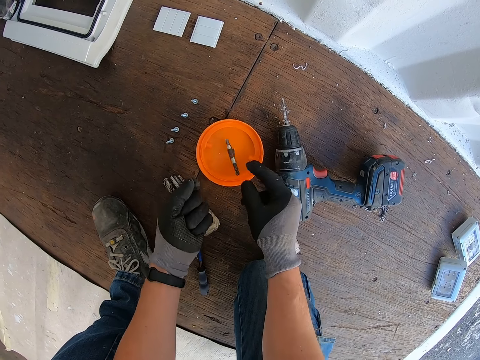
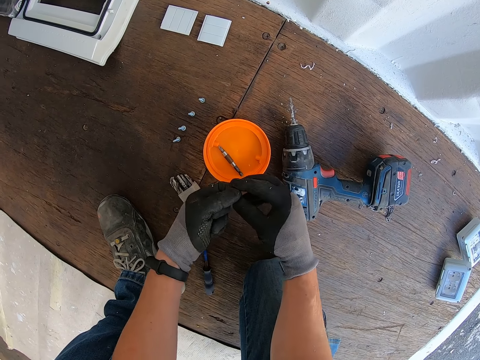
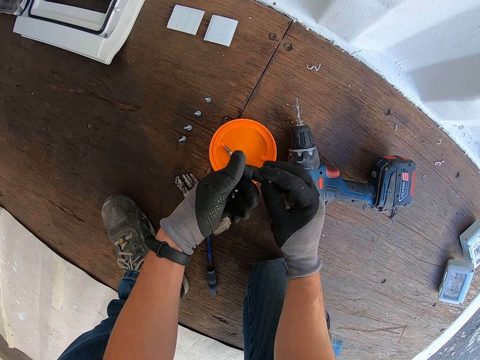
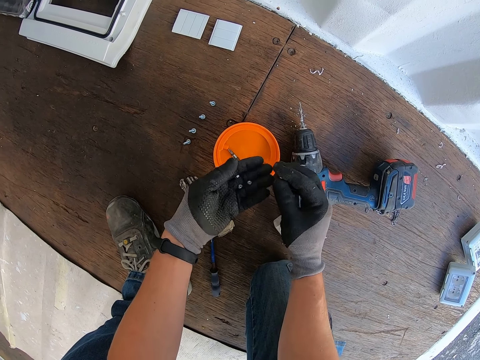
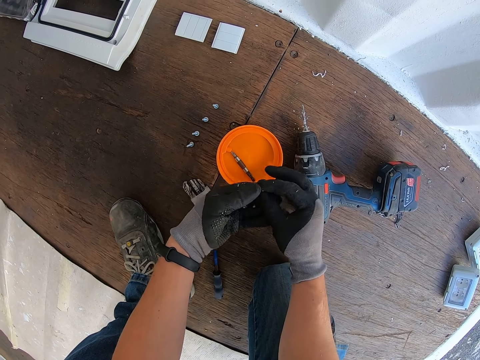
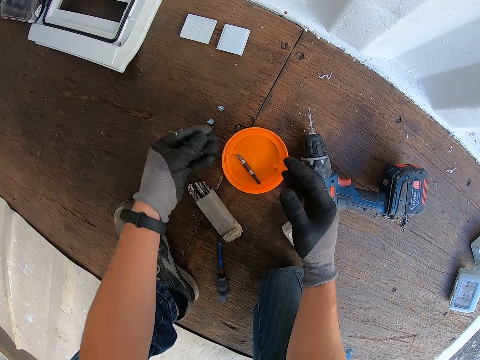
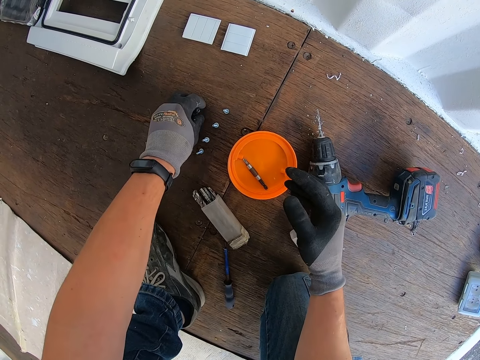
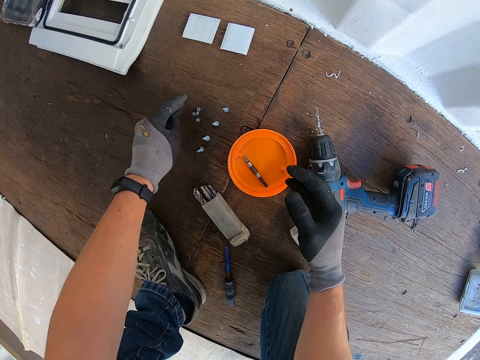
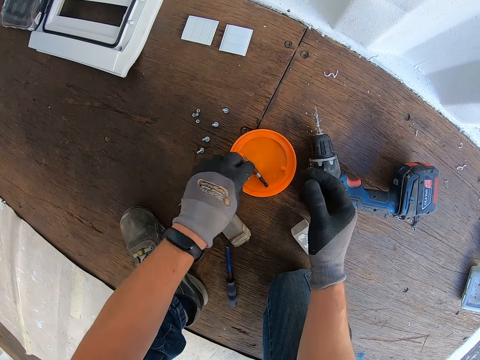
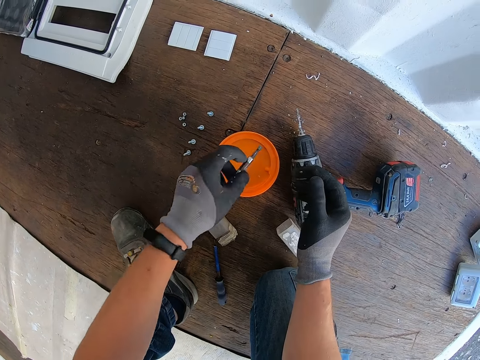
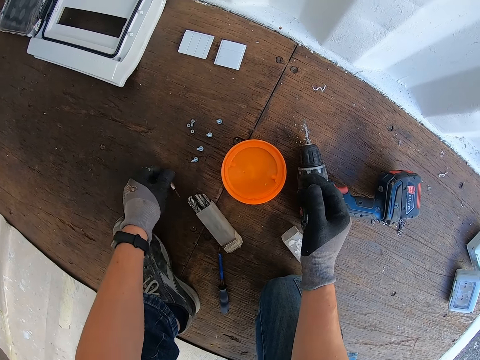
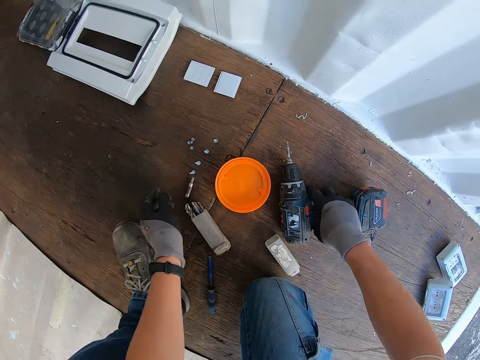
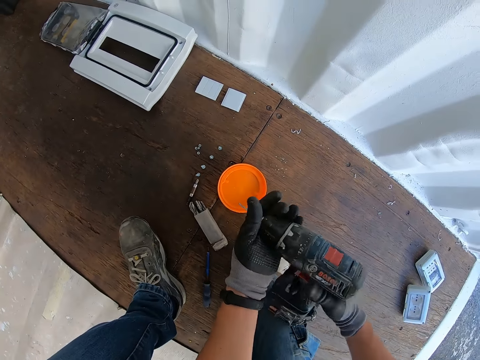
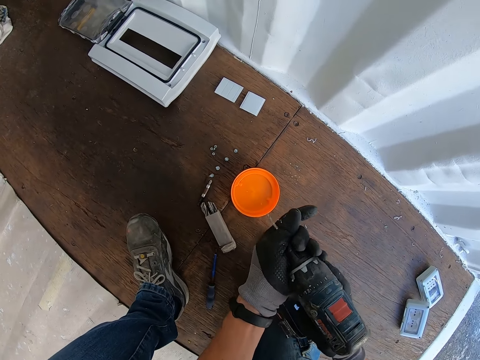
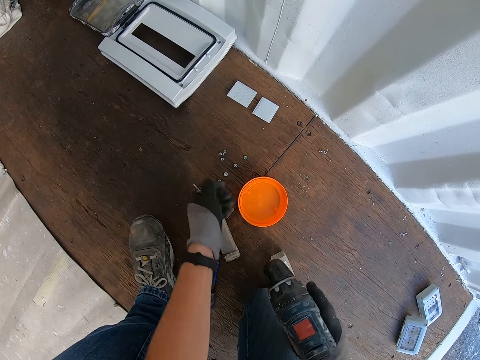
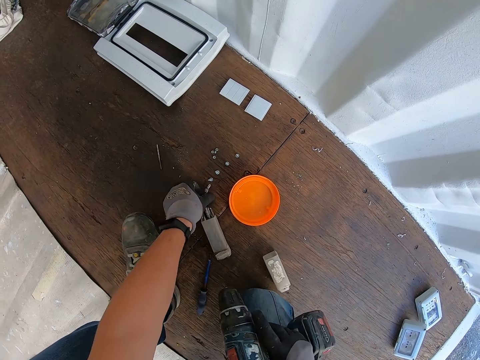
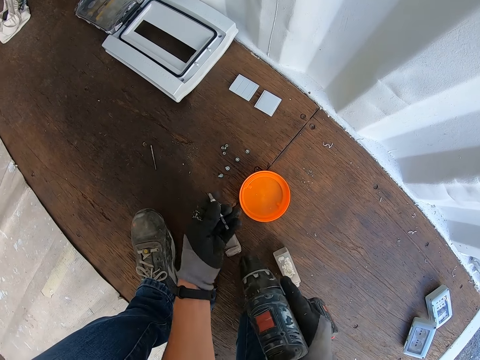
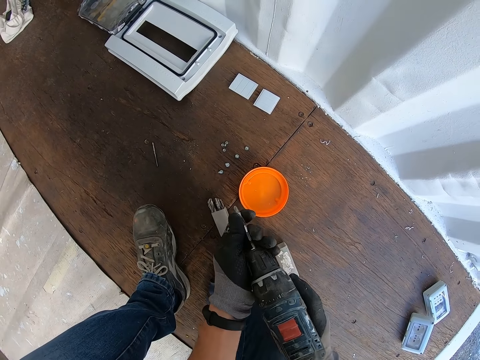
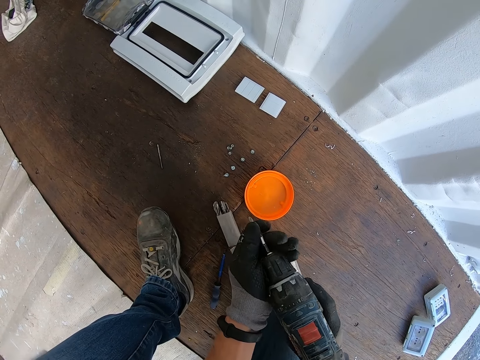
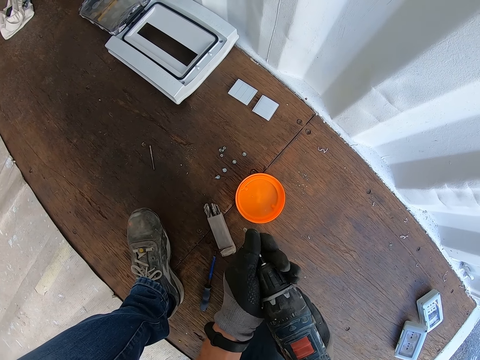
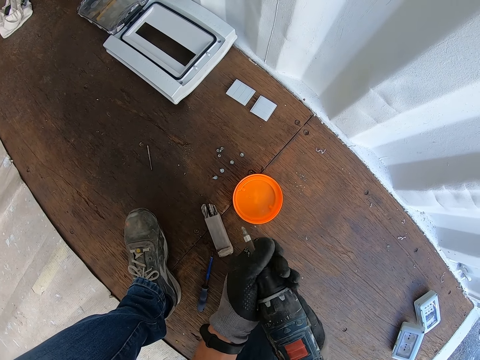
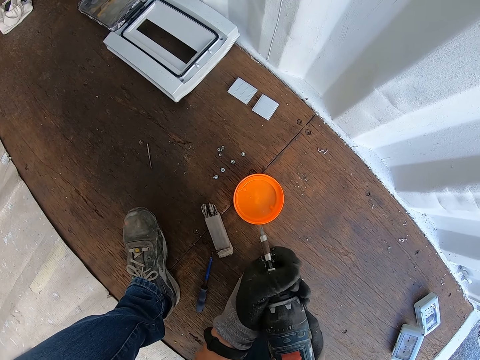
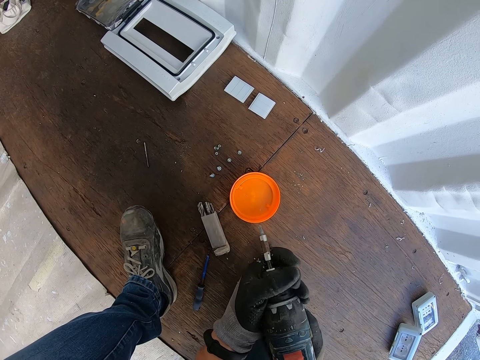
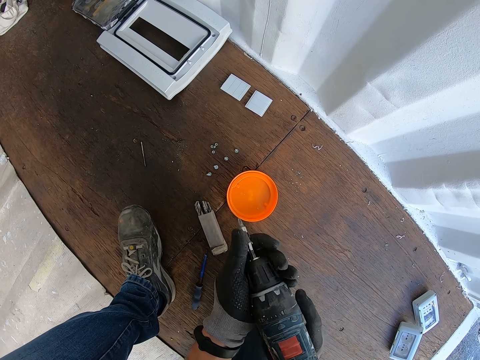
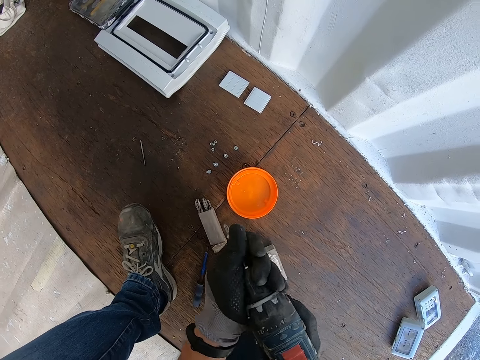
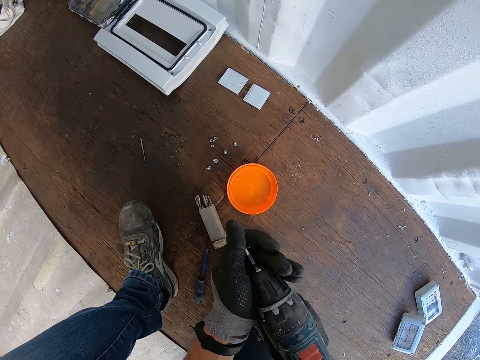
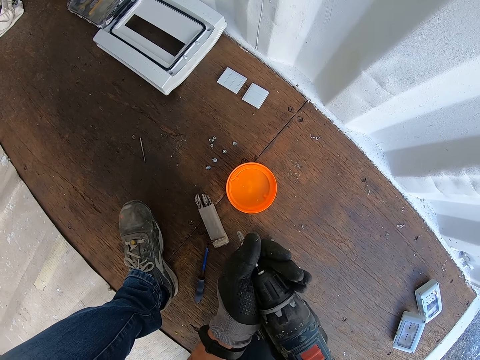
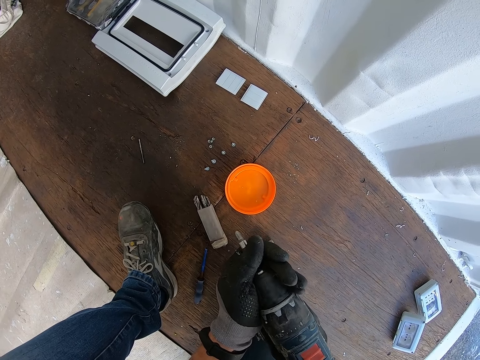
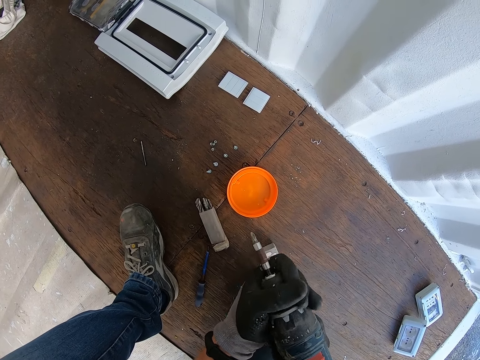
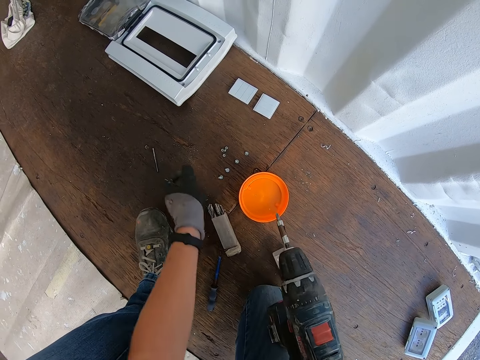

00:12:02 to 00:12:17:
The camera wearer is tying the screws. They are adjusting the screws on the nail gun.

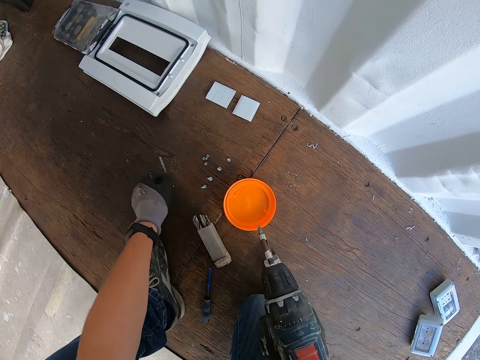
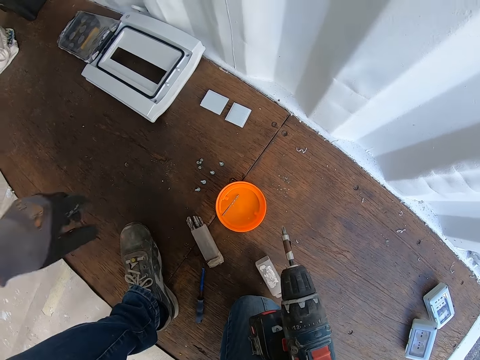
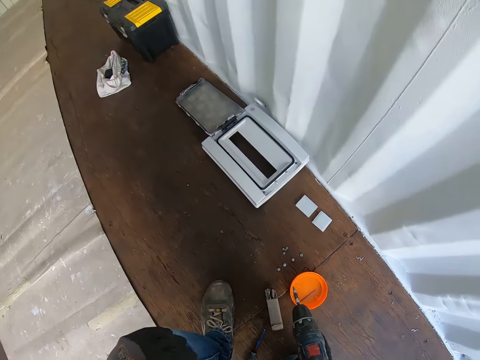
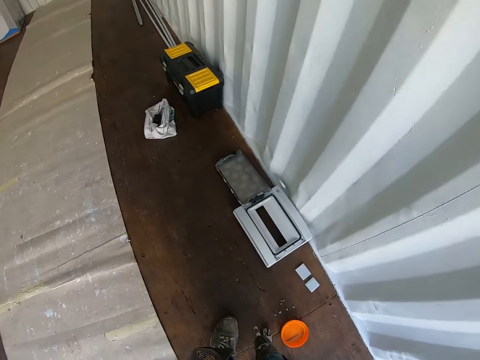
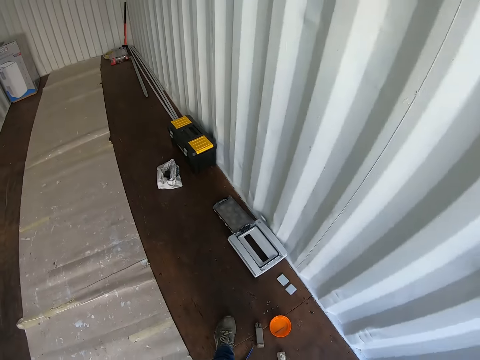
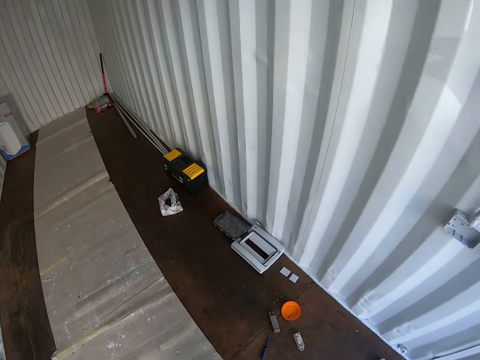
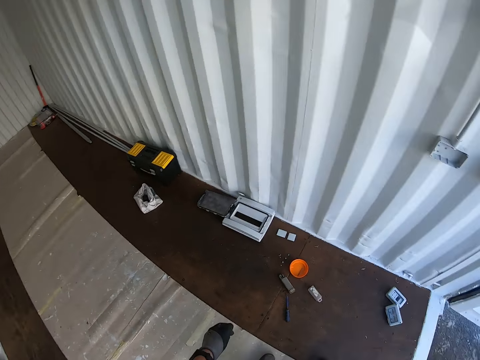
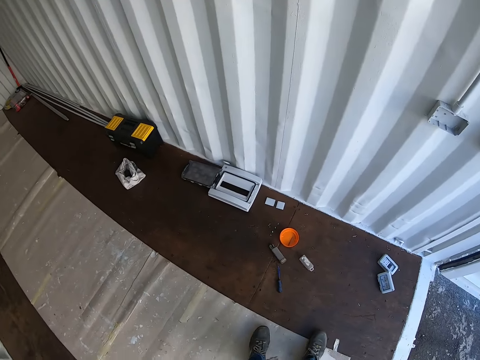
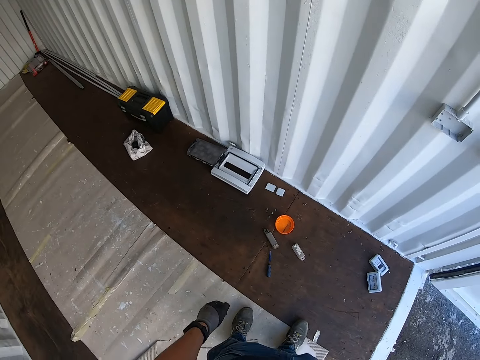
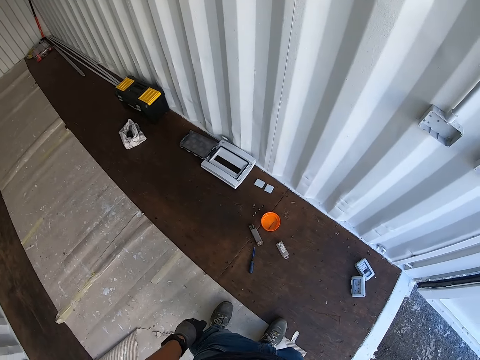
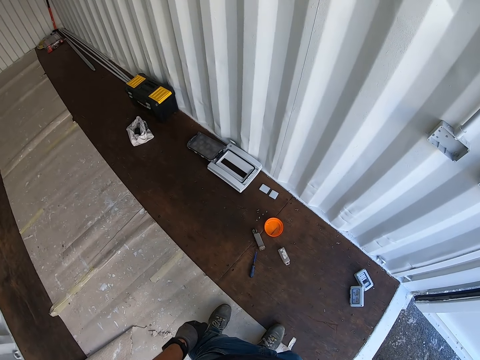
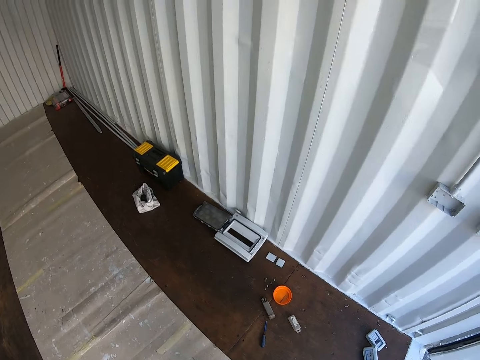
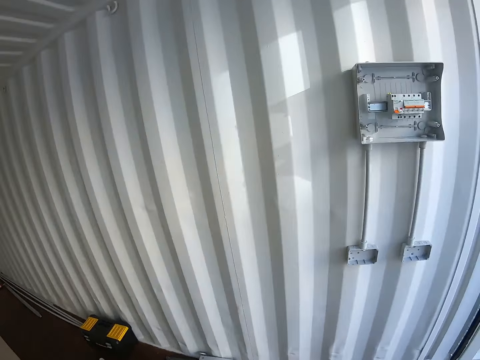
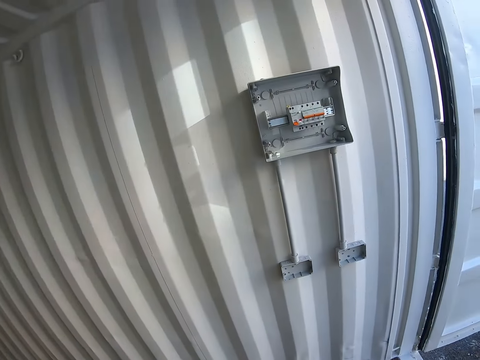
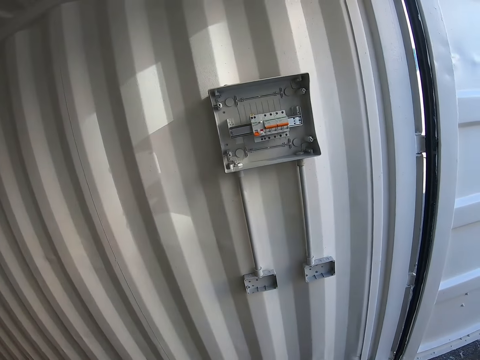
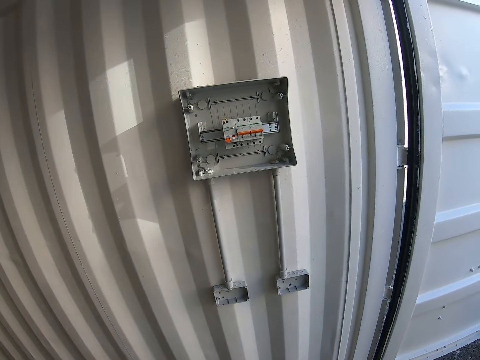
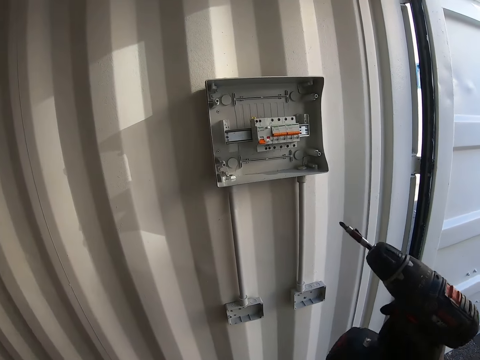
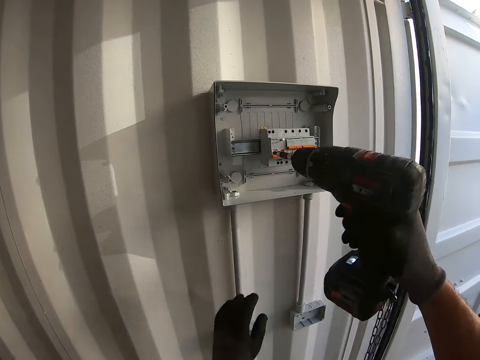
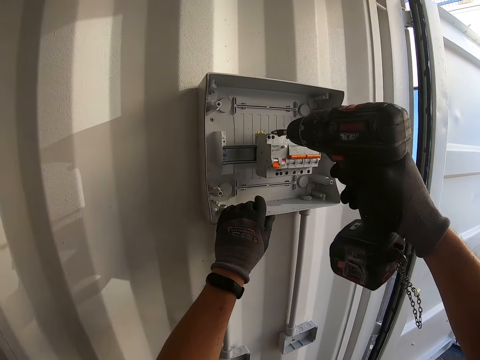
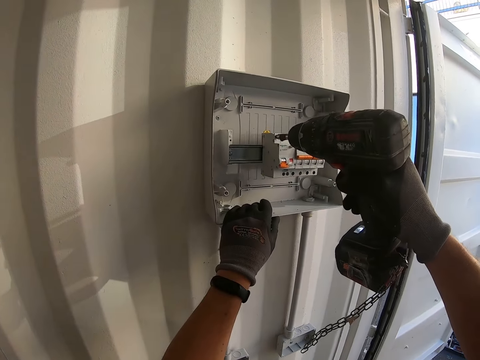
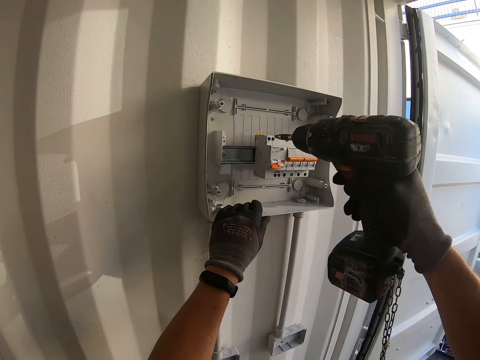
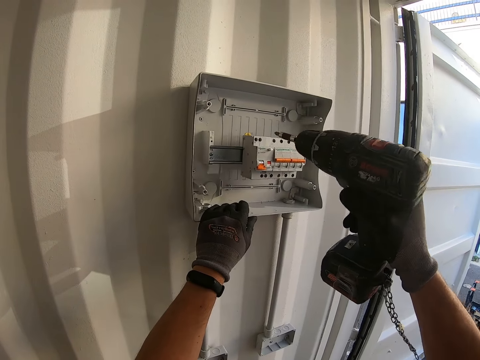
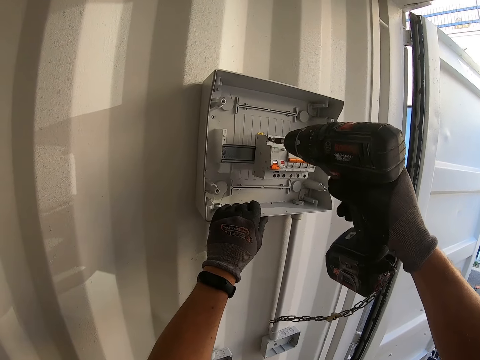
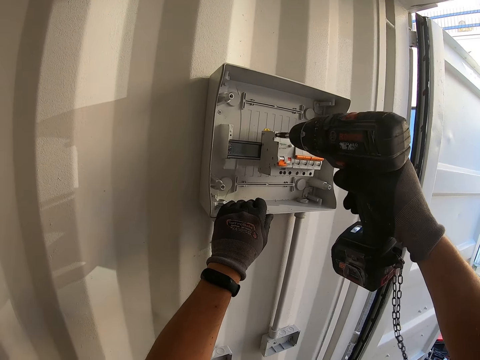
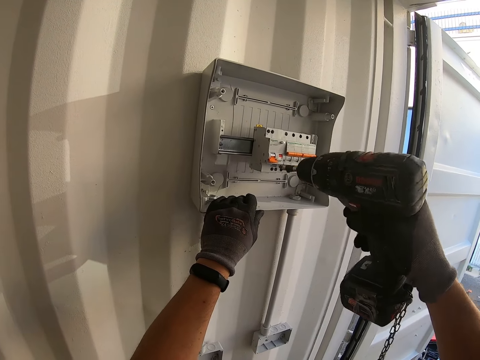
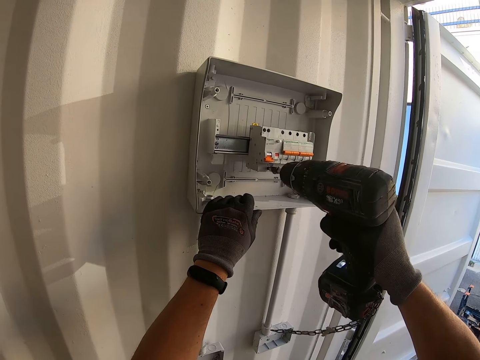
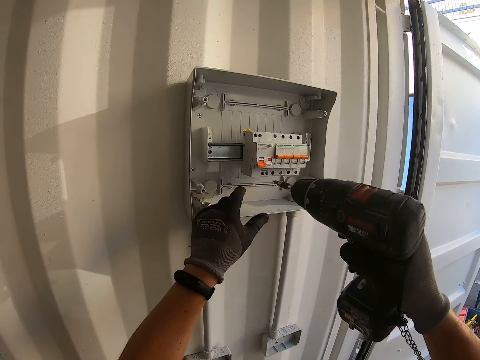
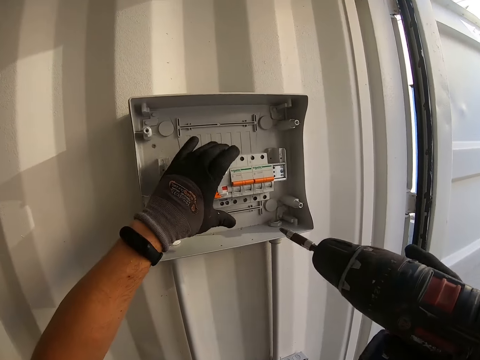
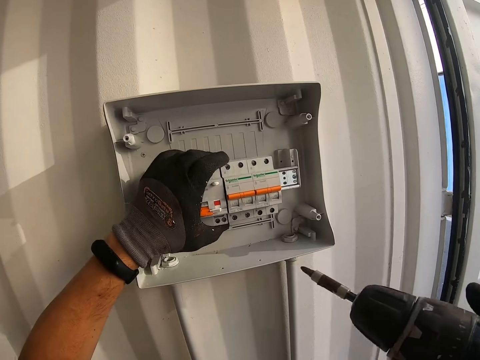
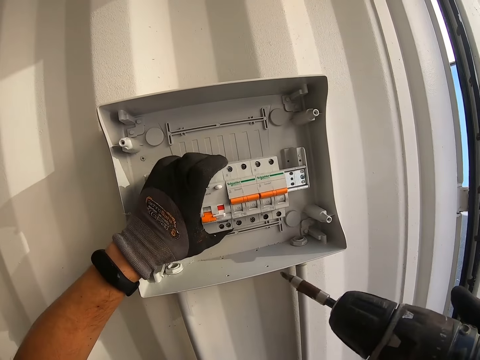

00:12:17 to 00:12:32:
The camera wearer stands. They grind the nail. They are nailing the screw on the fuse.
